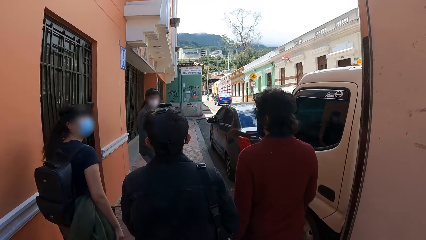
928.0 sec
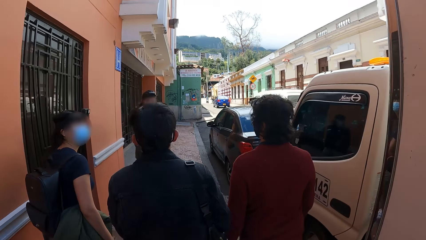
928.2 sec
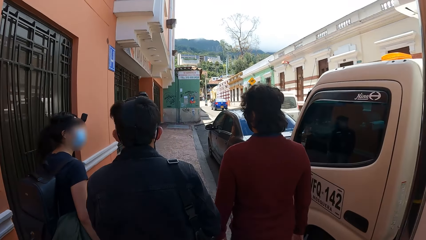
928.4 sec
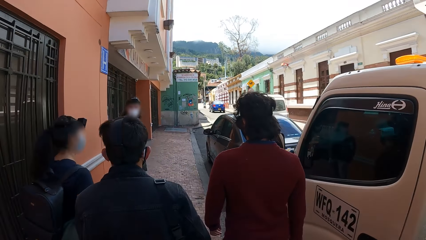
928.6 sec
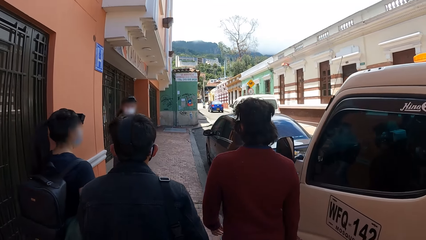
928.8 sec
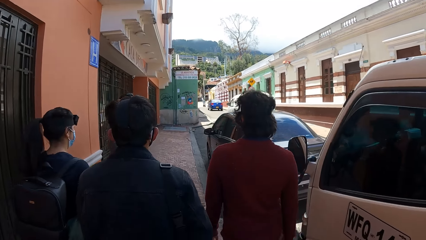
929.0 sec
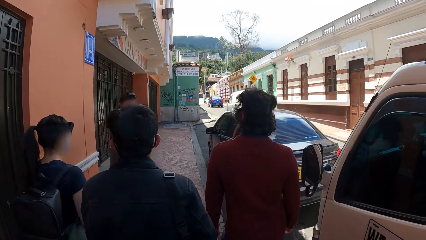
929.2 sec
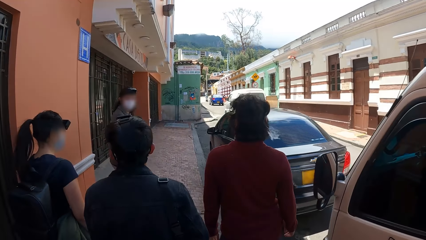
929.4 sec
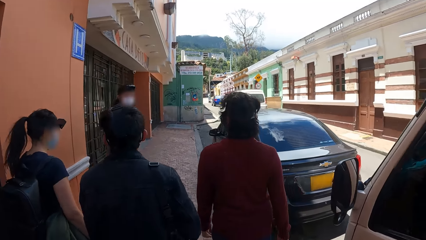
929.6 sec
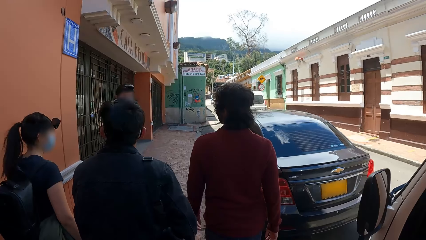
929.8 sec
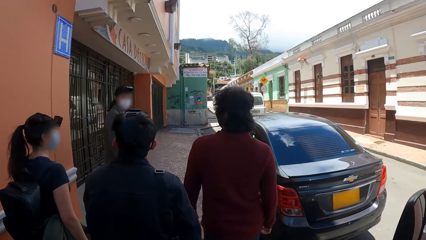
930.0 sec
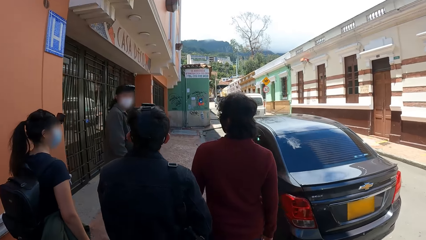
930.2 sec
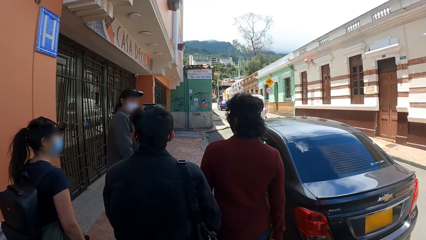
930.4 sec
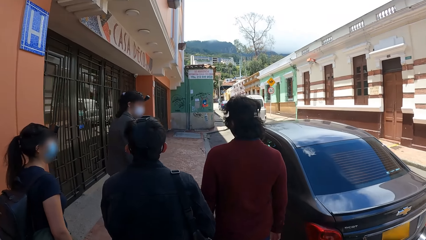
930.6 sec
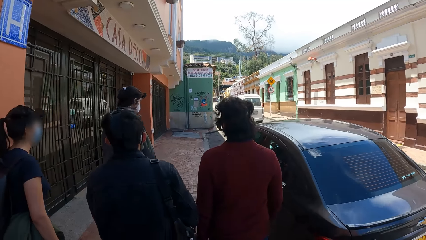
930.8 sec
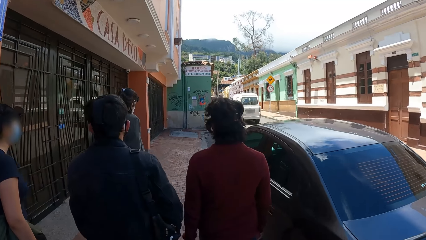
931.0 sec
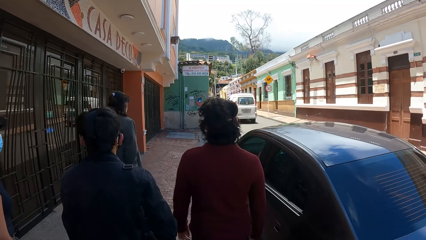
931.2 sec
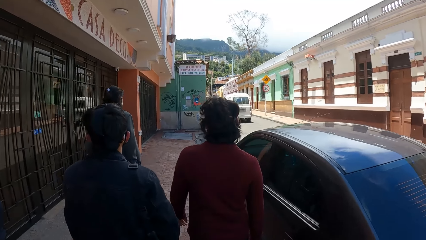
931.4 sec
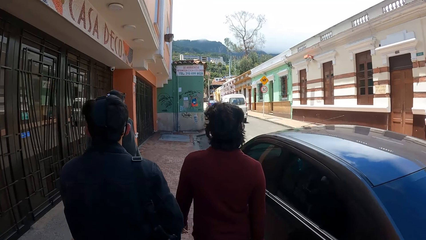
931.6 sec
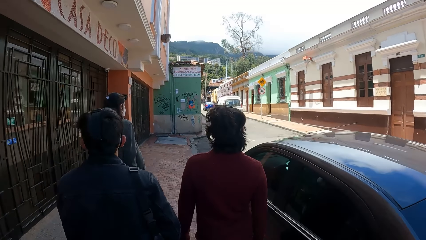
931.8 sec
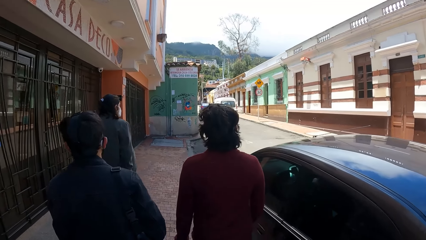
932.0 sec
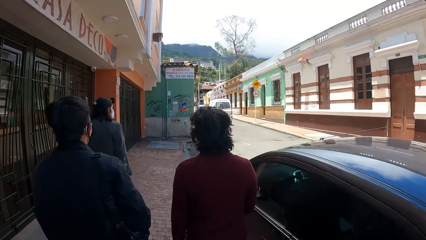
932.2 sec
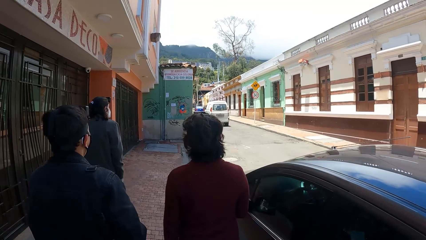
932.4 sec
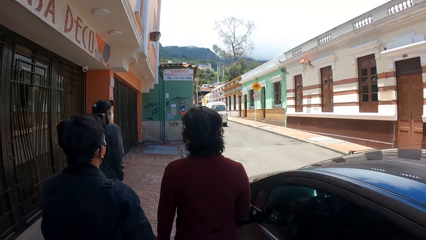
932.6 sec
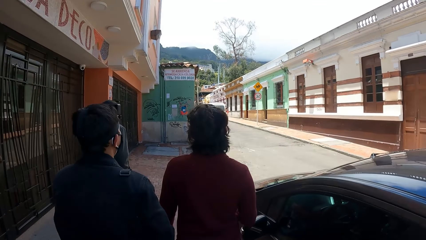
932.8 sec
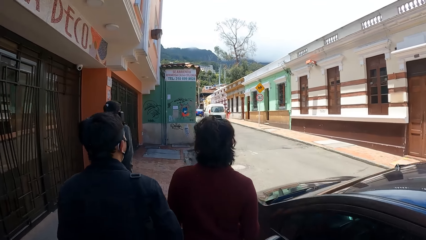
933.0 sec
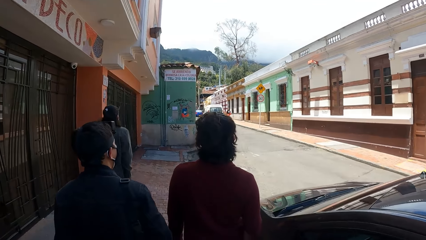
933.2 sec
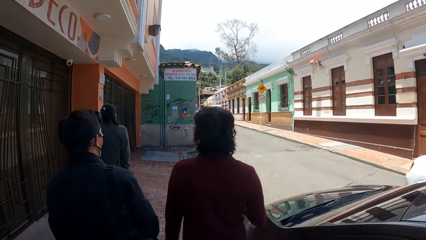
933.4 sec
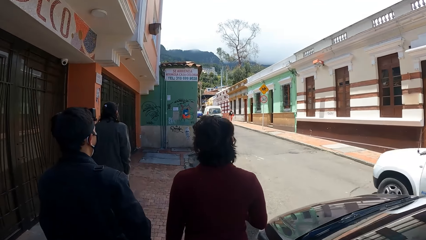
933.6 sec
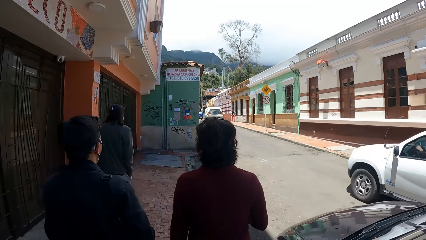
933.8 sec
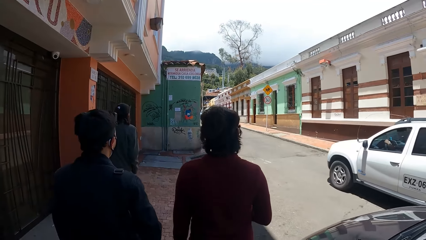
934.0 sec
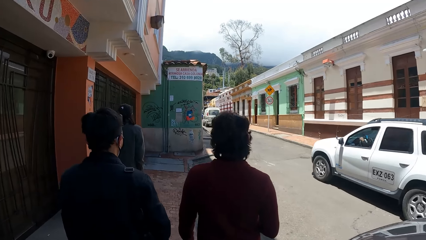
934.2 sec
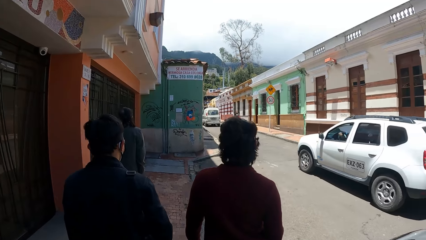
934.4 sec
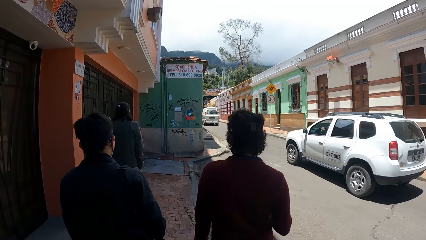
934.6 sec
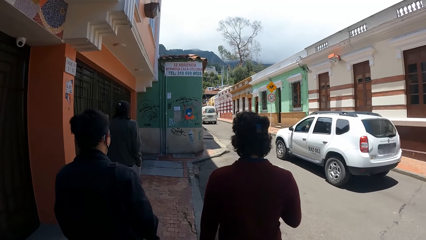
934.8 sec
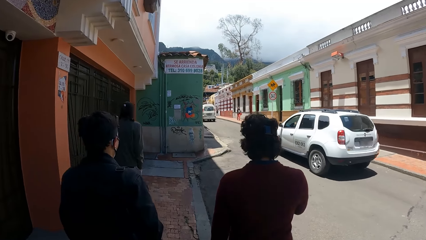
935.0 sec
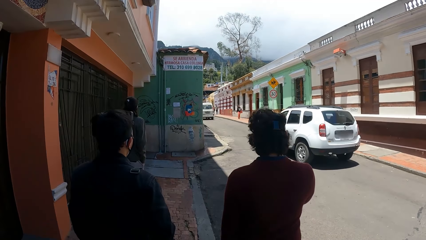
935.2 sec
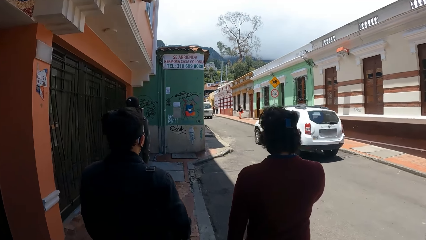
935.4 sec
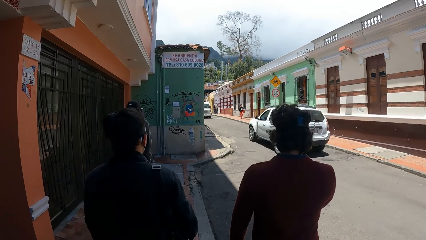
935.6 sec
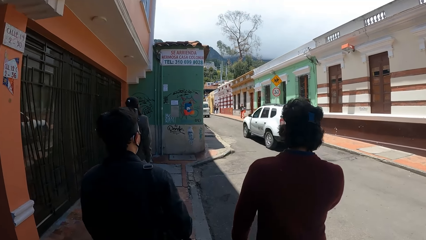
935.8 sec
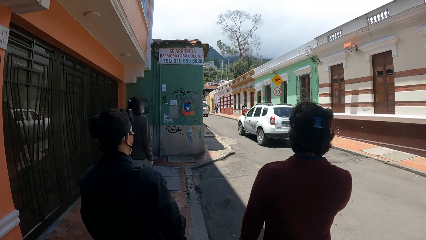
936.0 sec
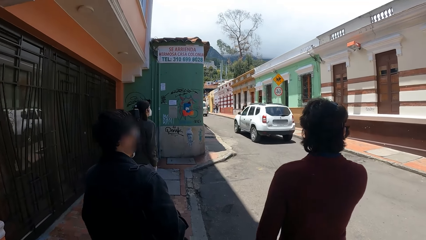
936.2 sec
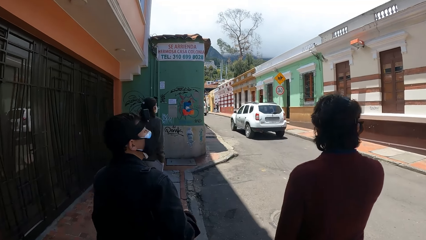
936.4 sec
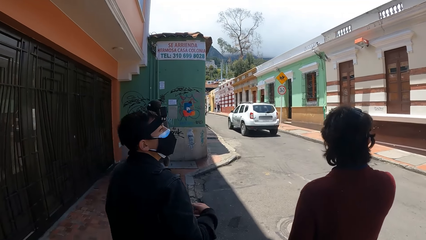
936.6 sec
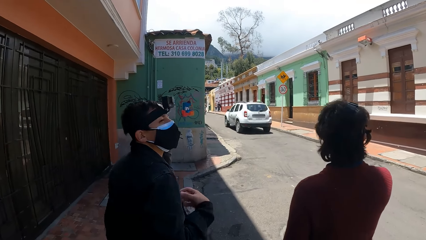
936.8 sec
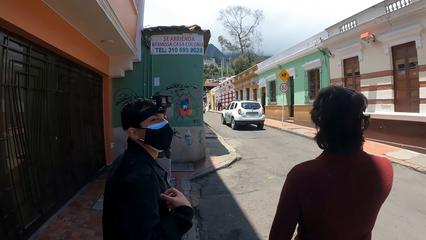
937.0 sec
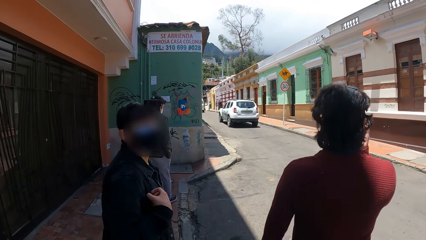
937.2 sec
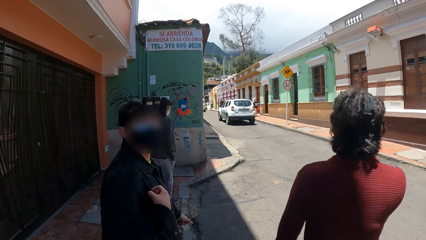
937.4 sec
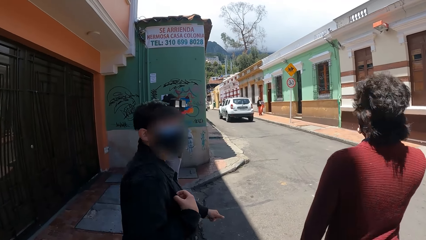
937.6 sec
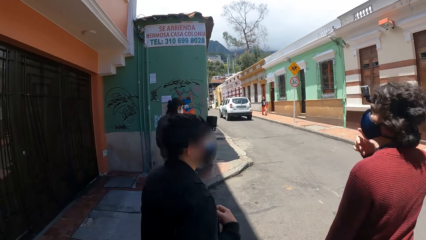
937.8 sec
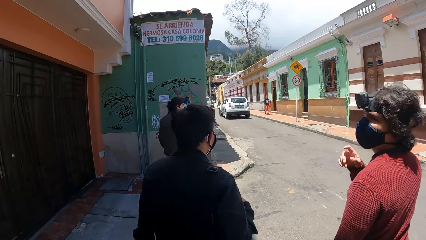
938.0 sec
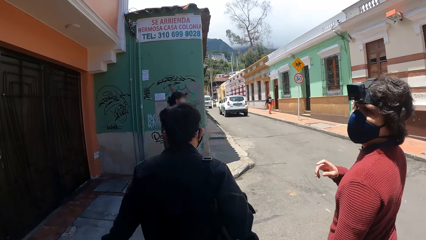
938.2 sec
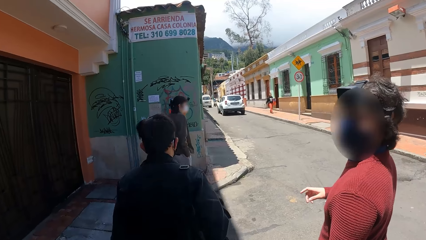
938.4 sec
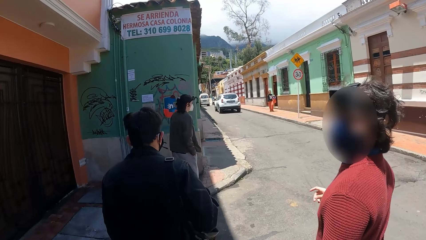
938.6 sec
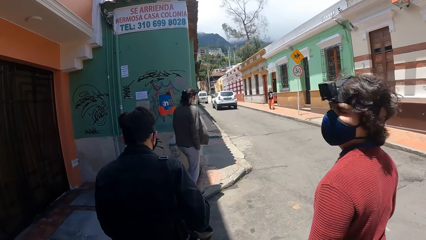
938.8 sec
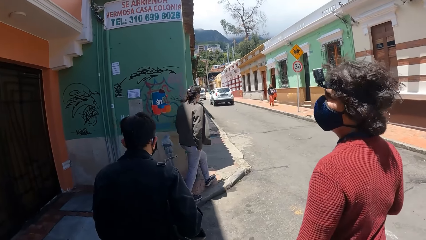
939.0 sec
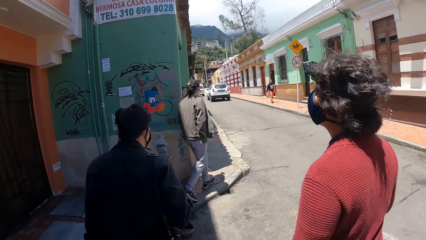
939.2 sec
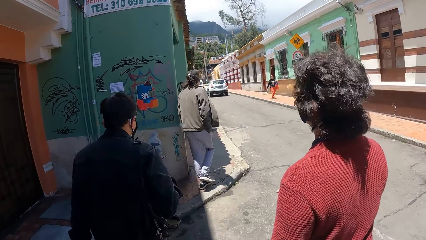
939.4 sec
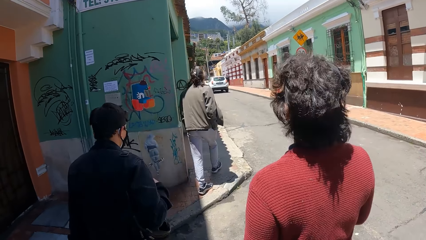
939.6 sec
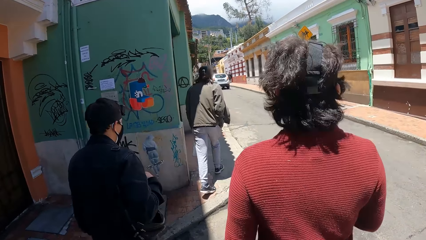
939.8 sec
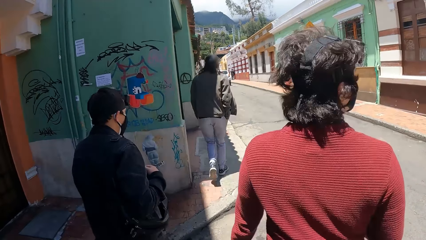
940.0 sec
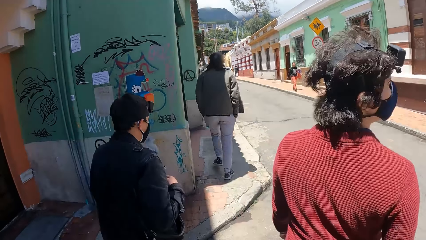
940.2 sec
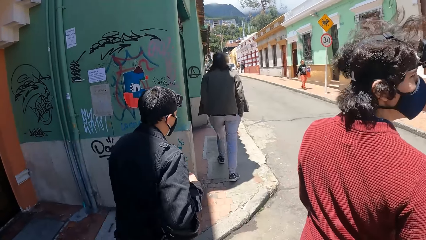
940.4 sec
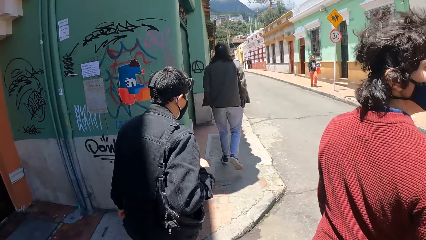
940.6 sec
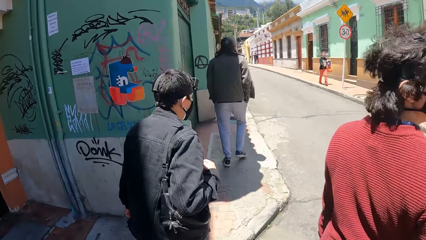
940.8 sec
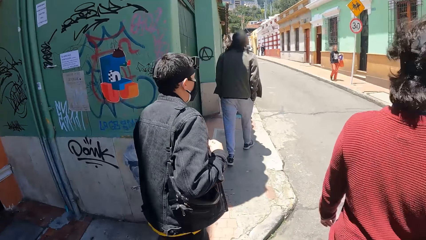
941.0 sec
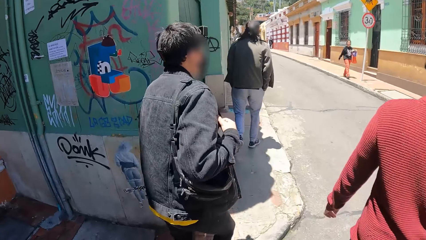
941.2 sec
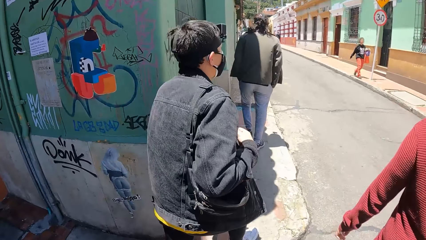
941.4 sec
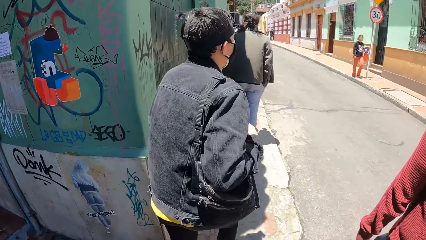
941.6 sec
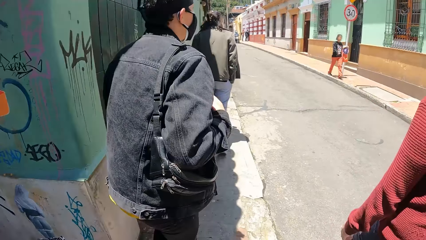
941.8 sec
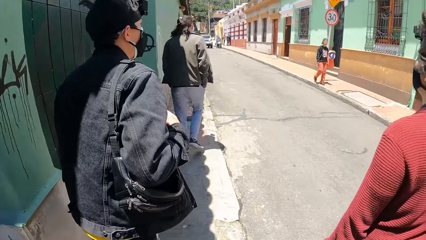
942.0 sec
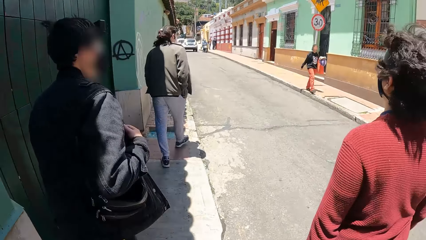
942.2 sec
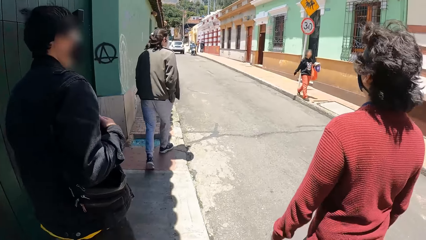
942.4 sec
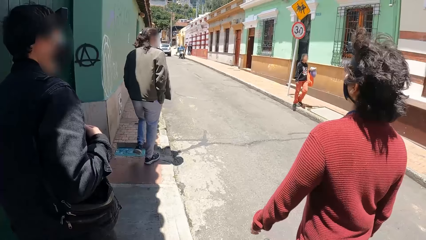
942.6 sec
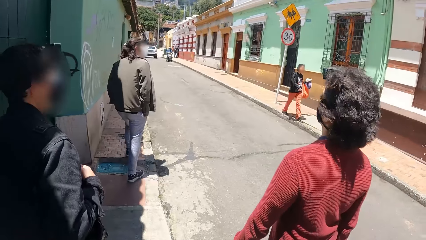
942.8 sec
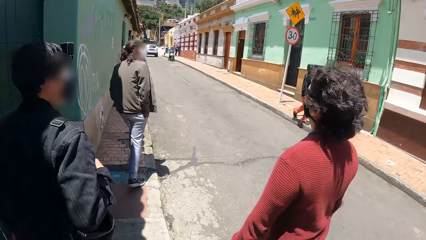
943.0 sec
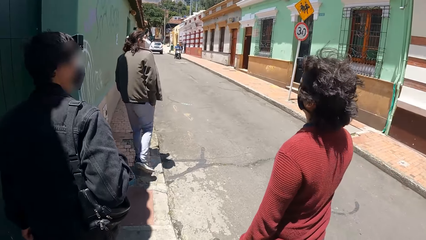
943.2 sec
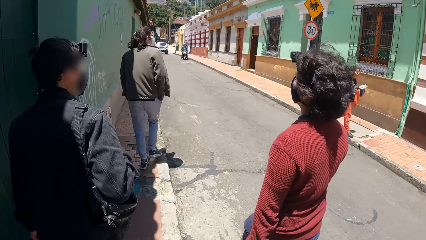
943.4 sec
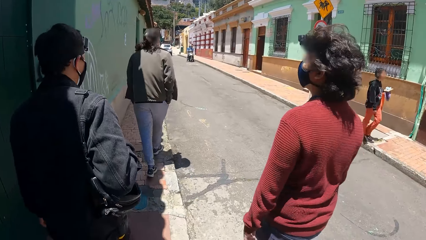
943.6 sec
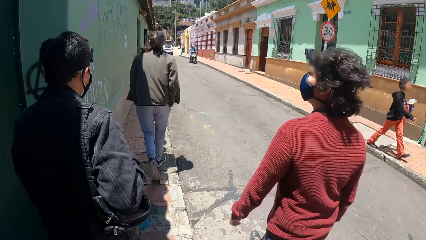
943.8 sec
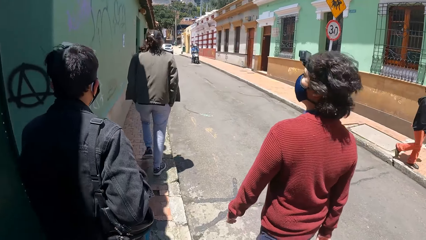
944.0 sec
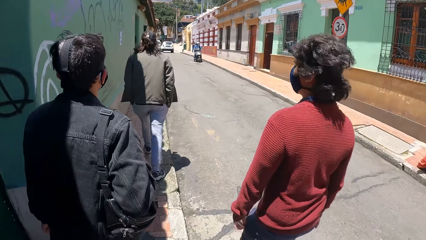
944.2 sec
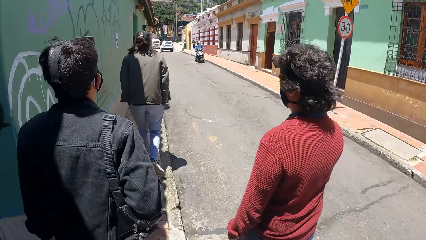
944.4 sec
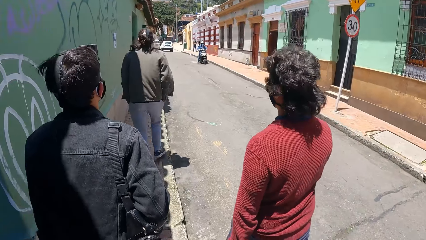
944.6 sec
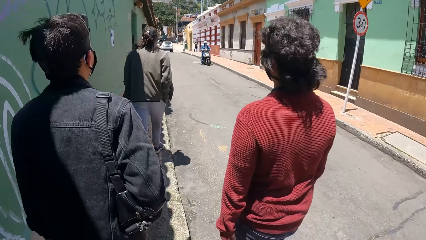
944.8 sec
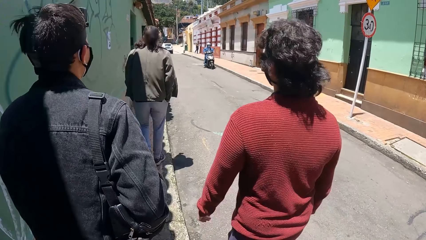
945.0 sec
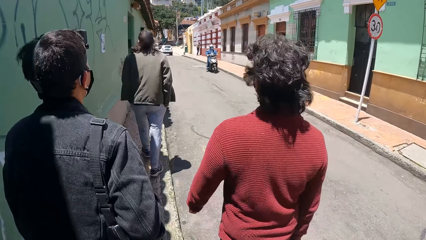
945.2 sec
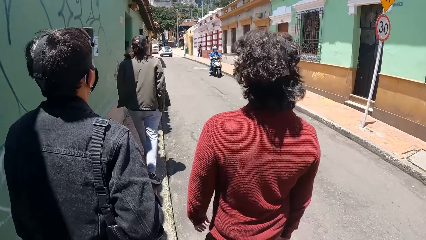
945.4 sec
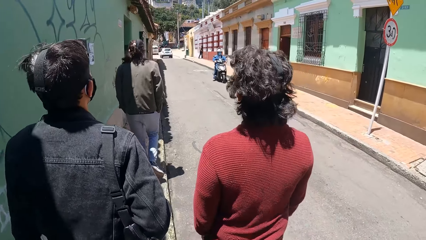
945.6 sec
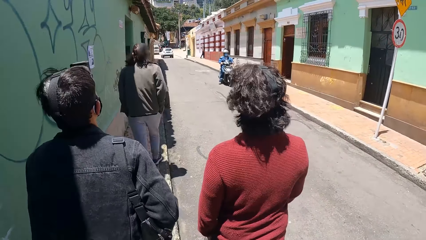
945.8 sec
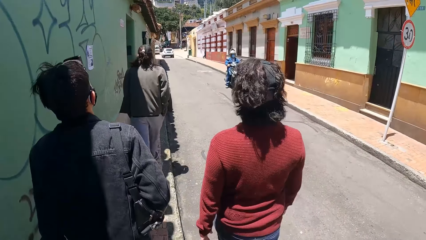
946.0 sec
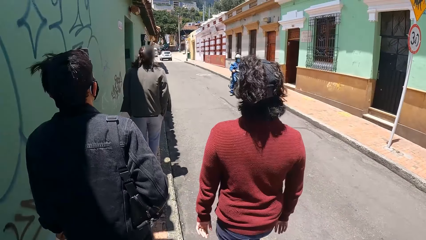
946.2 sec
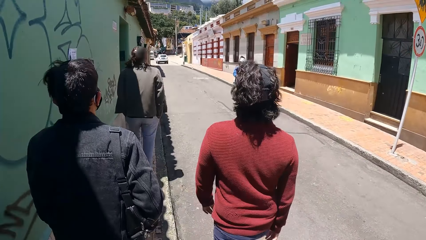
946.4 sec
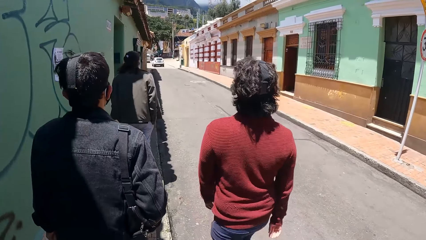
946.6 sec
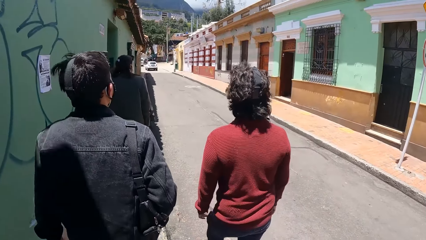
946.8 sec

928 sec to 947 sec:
A white SUV drives past the camera wearer. The man touches the facemask on his face with his right hand. A boy across the motorway walks past the camera wearer.
